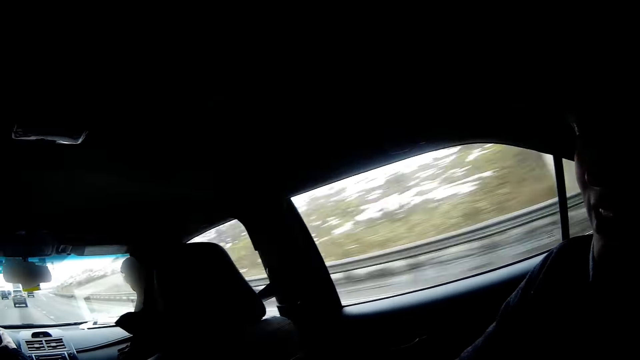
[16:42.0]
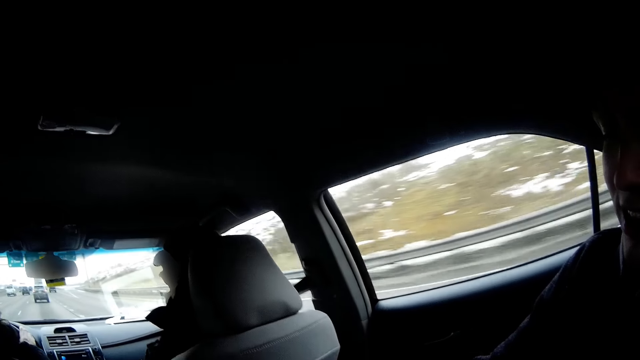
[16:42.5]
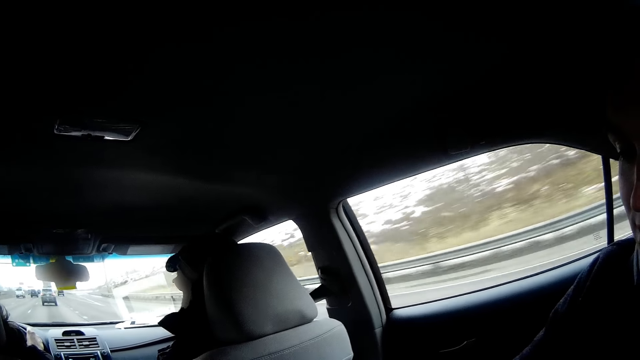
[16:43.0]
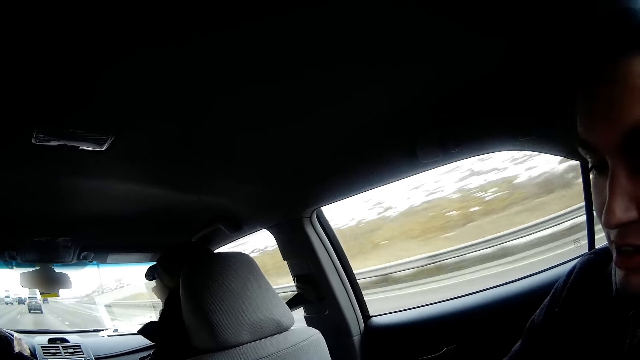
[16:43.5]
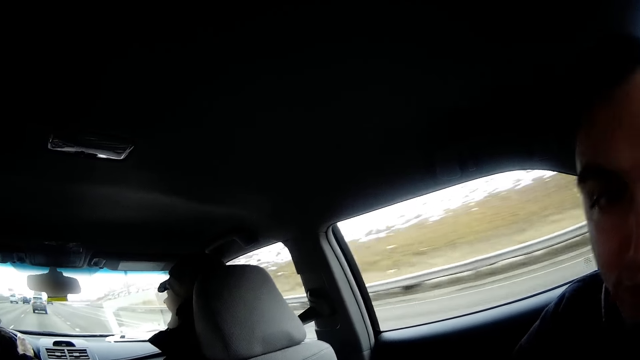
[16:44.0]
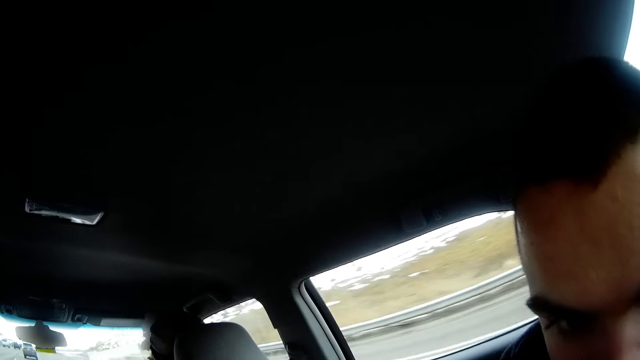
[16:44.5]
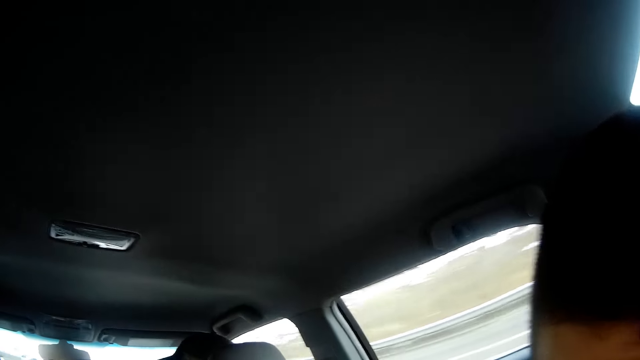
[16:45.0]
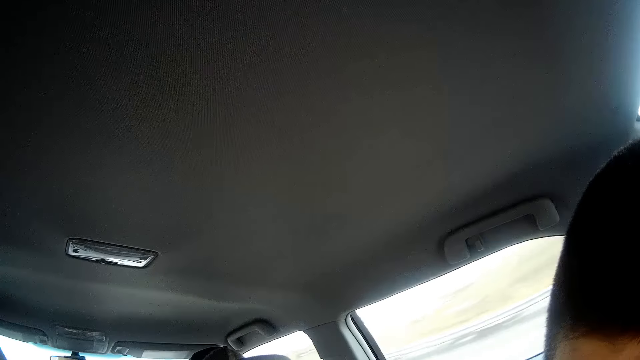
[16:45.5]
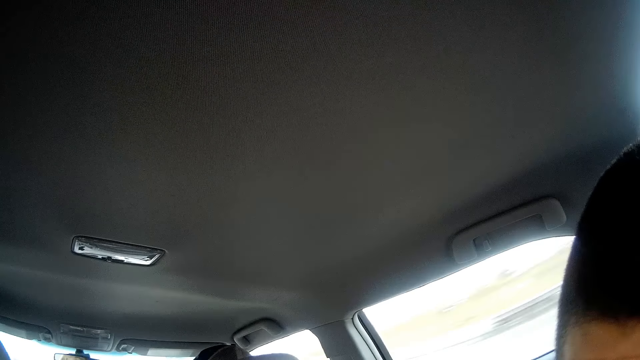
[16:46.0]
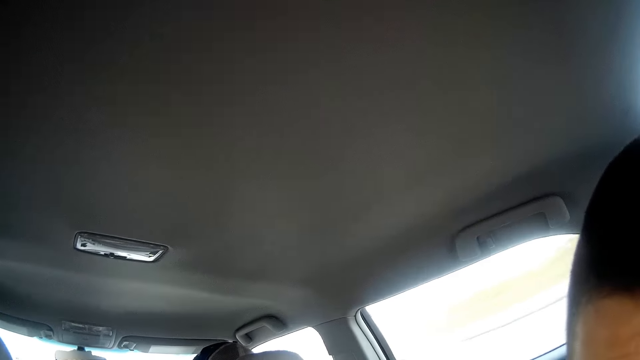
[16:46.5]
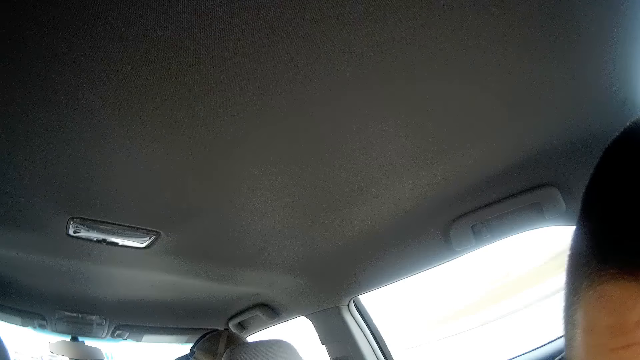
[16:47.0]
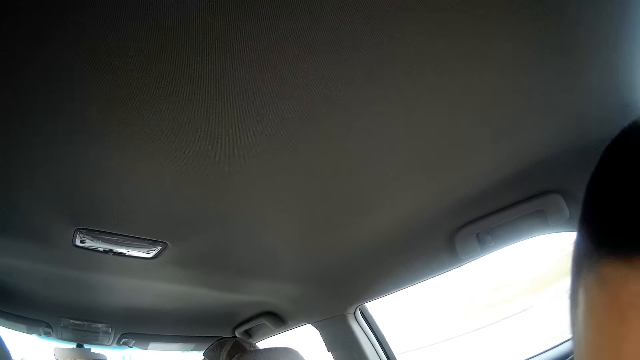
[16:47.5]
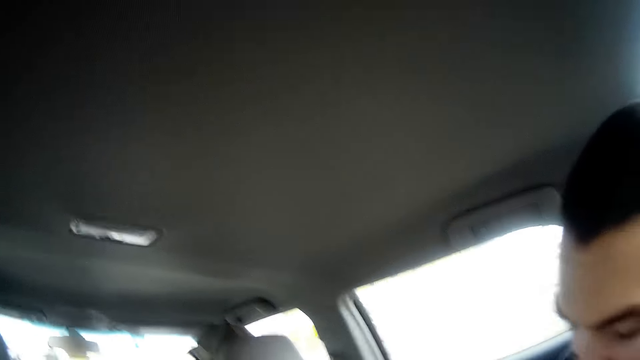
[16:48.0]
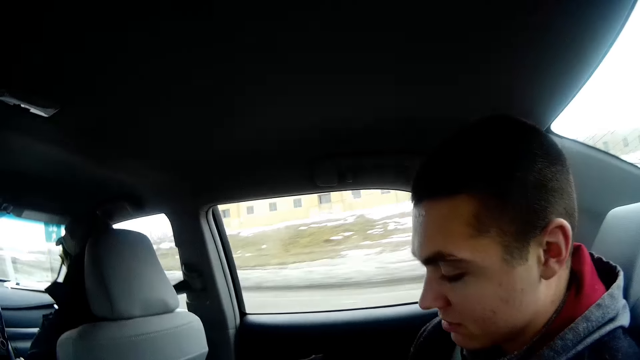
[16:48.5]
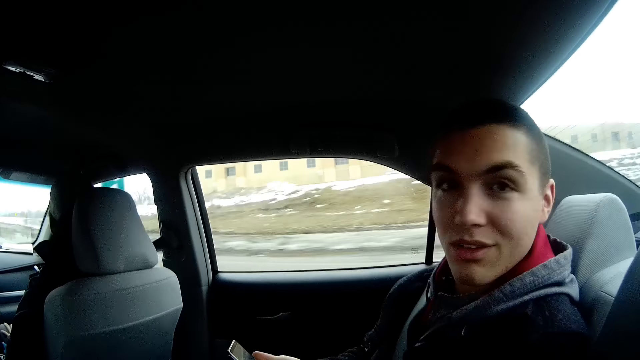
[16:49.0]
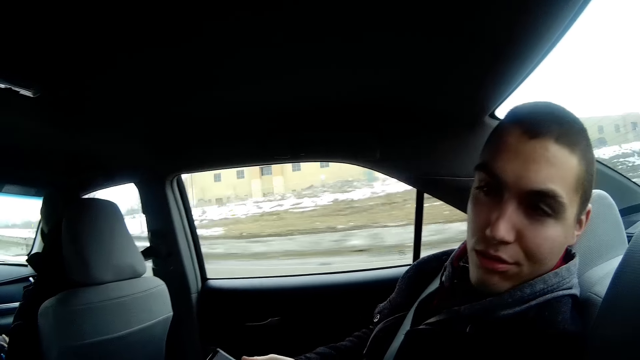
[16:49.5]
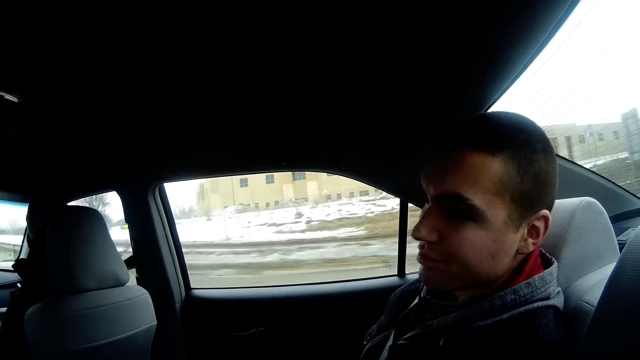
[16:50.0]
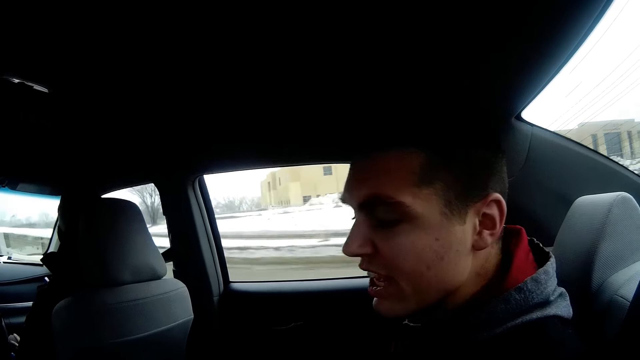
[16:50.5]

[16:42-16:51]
The camera wearer looks at the car mirror.

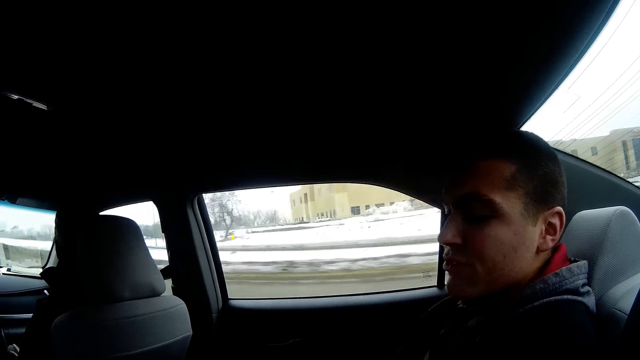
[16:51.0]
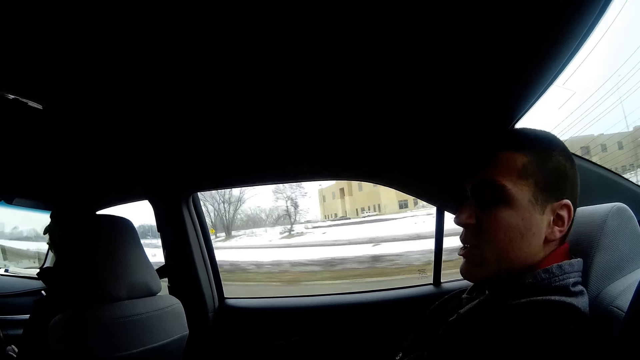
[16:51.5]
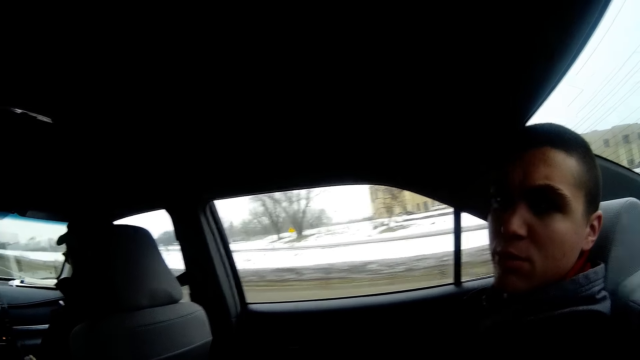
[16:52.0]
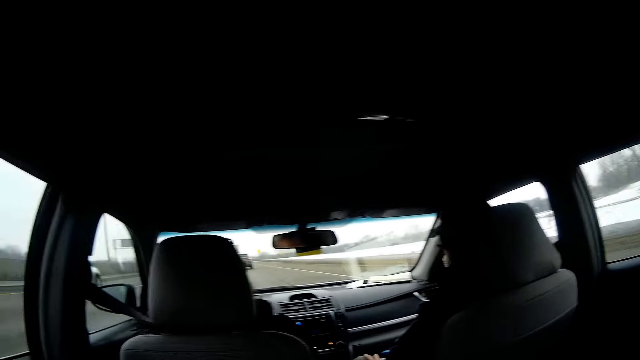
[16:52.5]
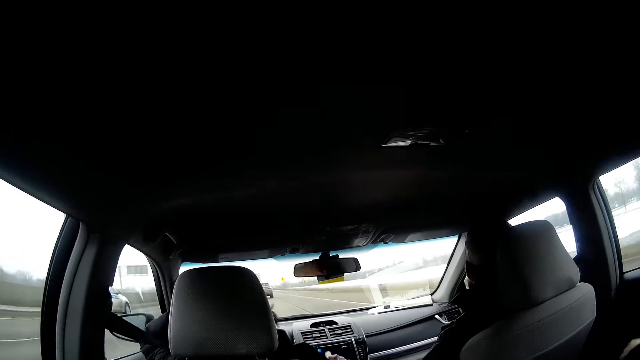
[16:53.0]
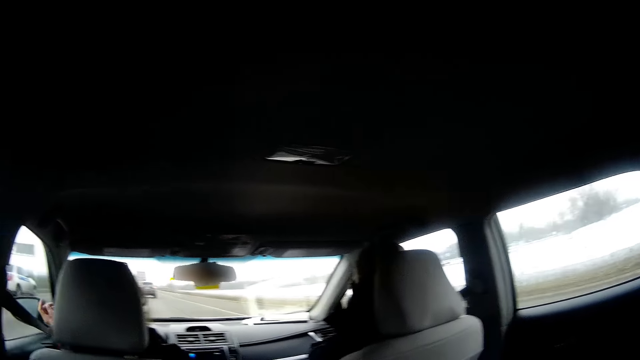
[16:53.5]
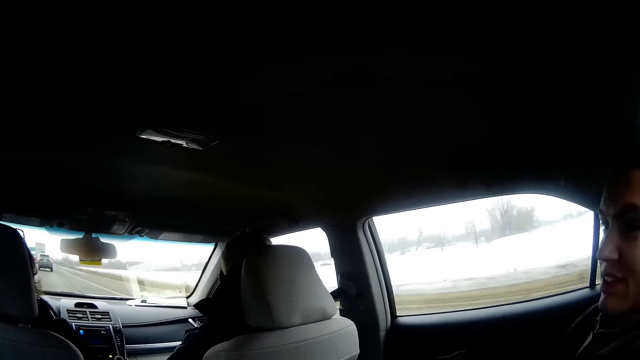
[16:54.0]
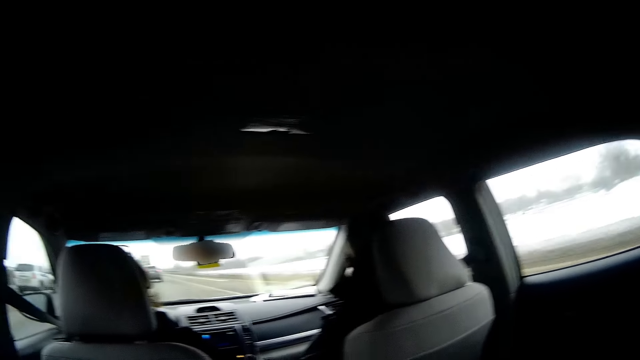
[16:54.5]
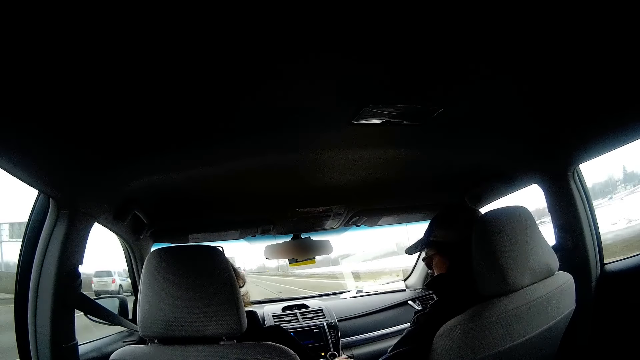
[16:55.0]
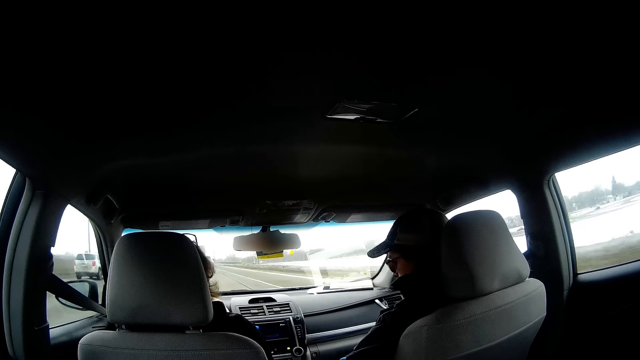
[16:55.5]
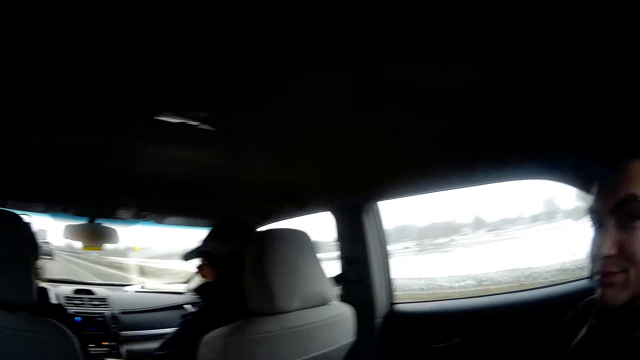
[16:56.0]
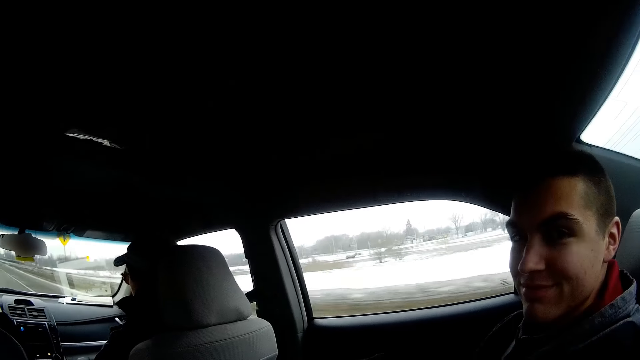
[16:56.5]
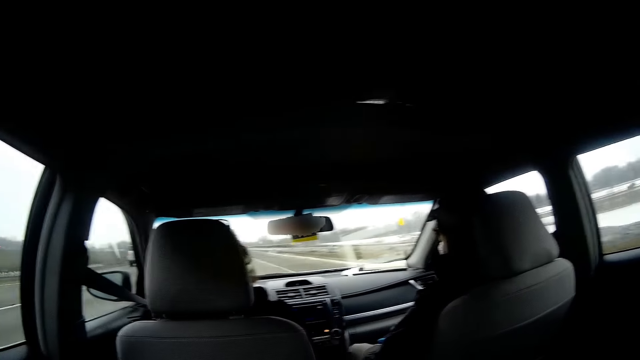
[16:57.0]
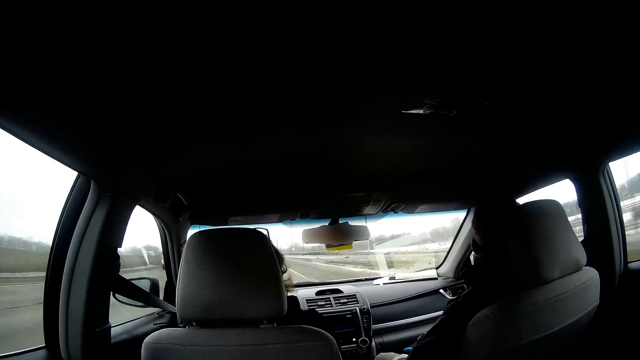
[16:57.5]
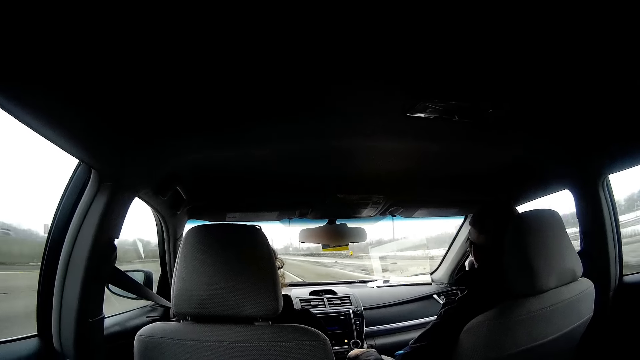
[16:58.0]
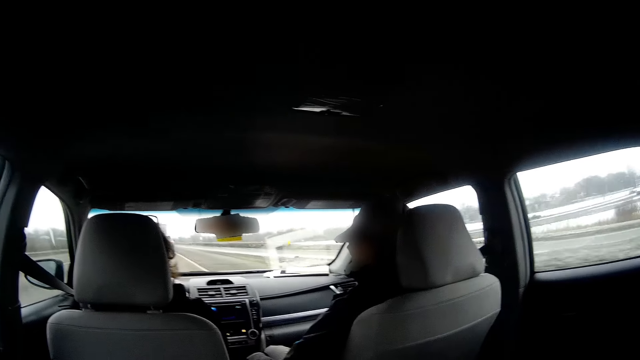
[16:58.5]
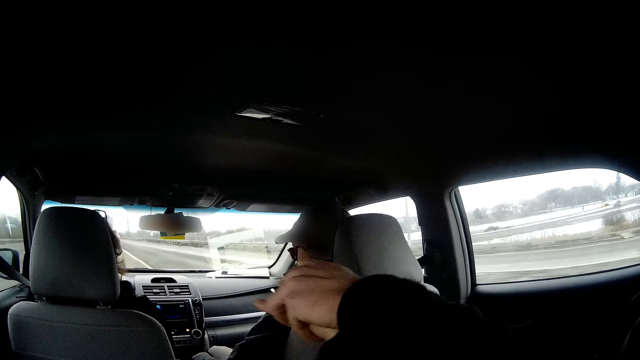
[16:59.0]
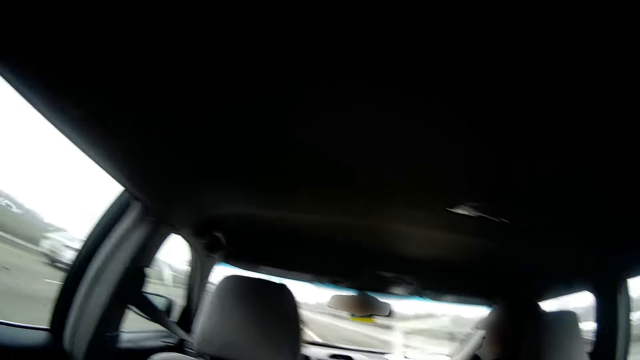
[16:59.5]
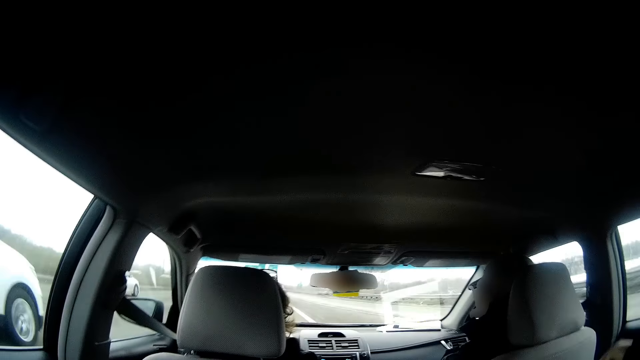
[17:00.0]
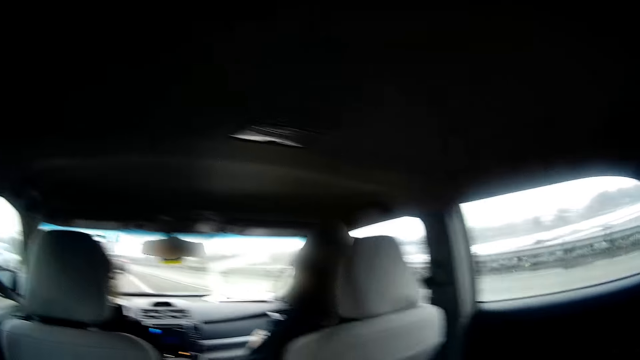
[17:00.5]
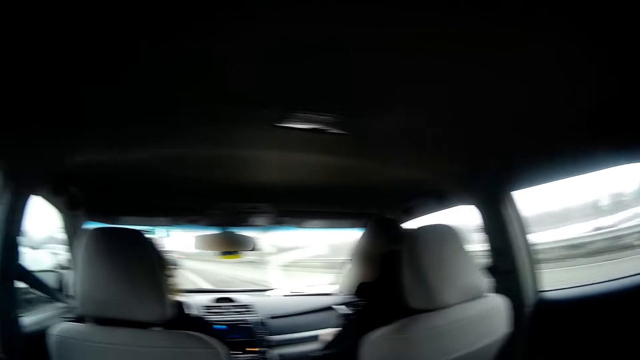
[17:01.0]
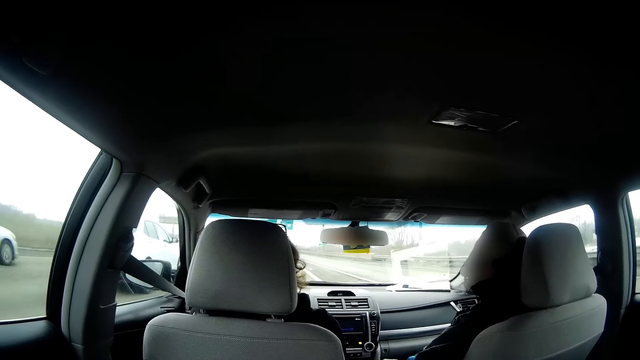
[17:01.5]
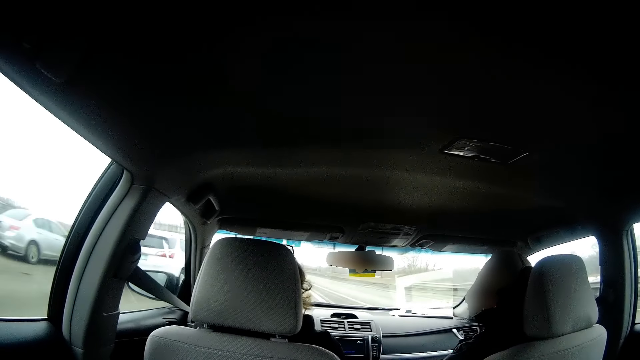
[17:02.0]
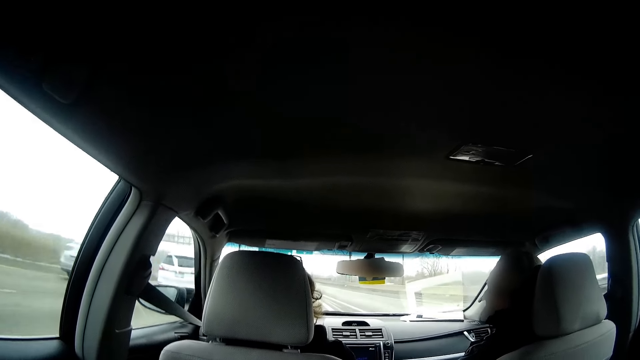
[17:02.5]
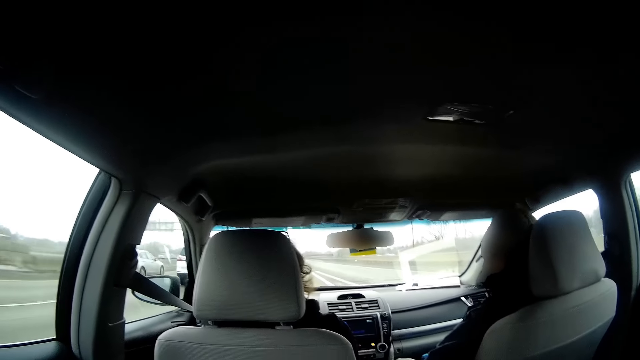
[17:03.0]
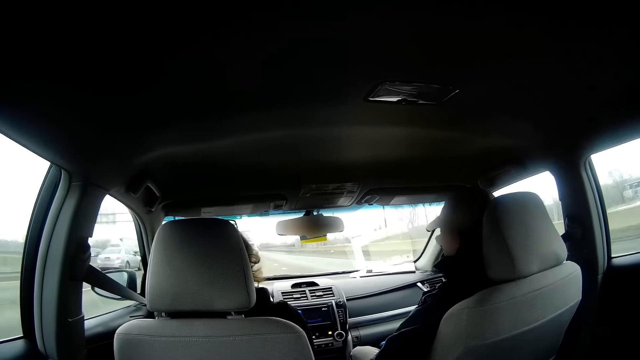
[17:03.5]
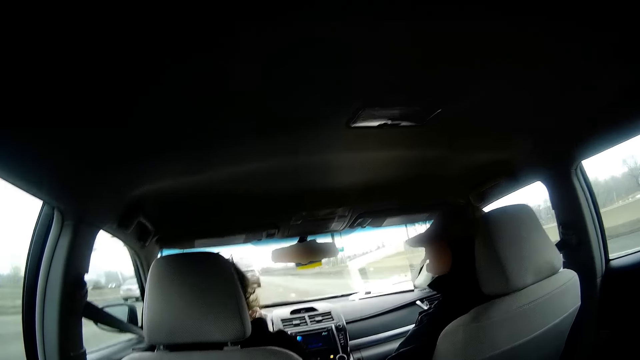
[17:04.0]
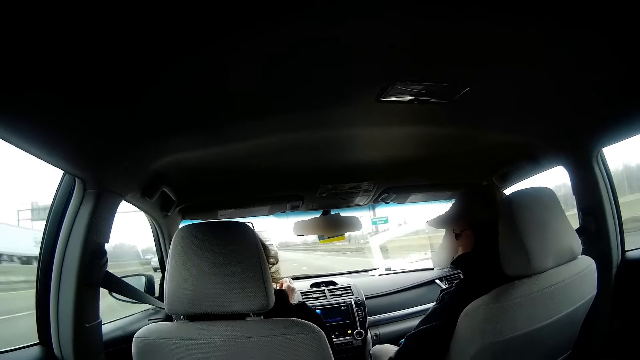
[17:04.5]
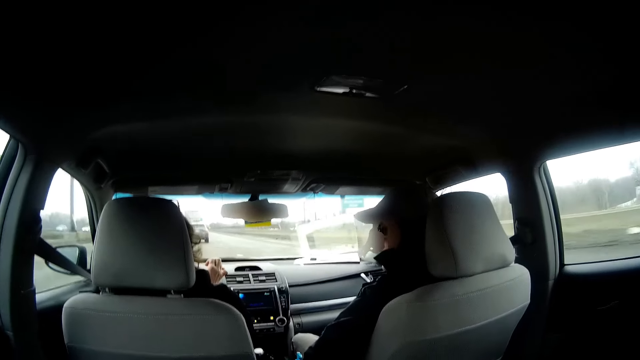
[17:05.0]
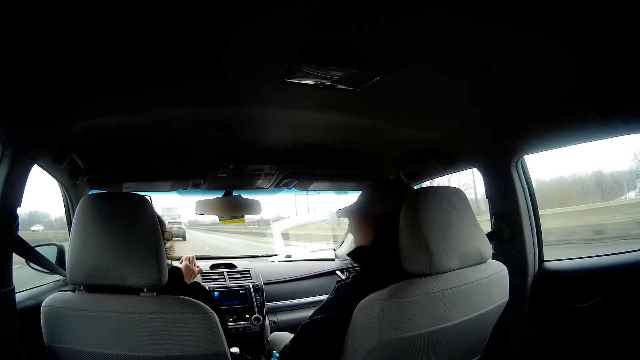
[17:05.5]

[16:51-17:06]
The driver touches the other man. Another person drives the car. The man holds hands with the camera wearer.
